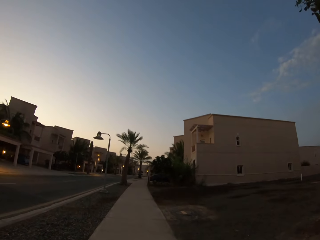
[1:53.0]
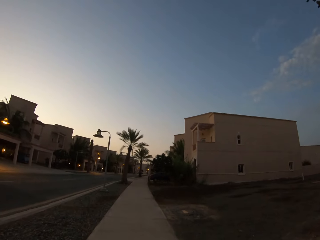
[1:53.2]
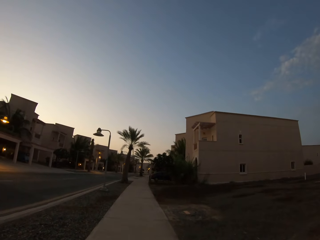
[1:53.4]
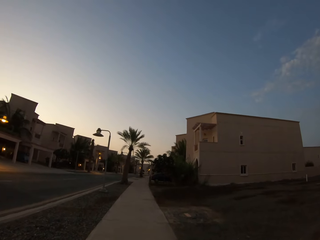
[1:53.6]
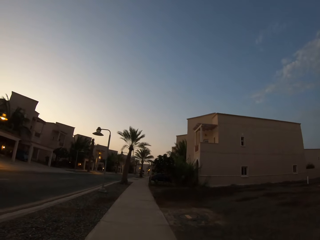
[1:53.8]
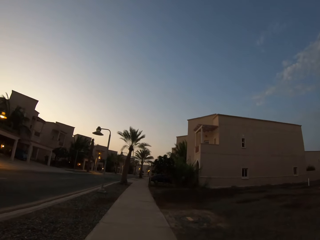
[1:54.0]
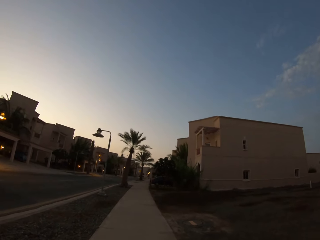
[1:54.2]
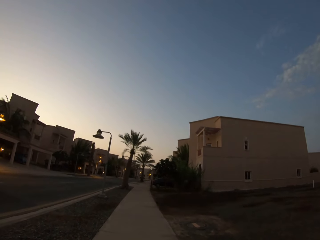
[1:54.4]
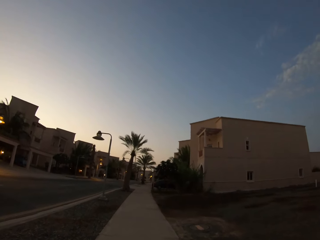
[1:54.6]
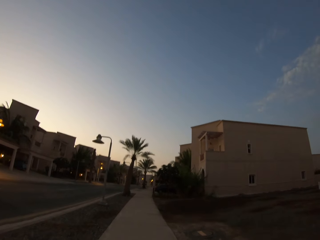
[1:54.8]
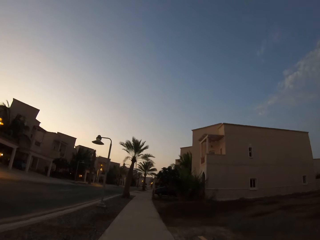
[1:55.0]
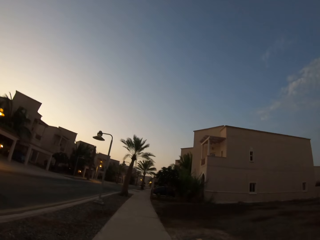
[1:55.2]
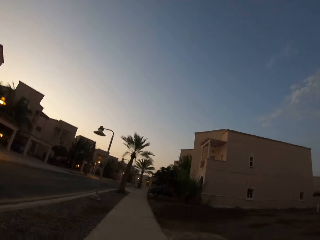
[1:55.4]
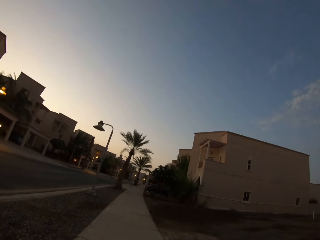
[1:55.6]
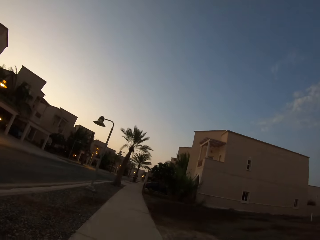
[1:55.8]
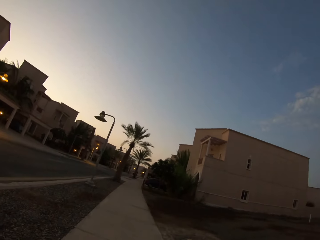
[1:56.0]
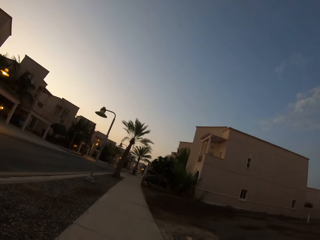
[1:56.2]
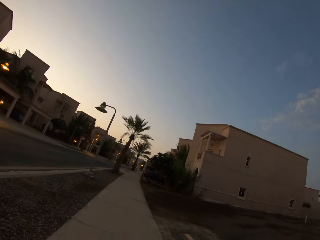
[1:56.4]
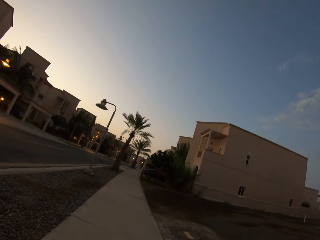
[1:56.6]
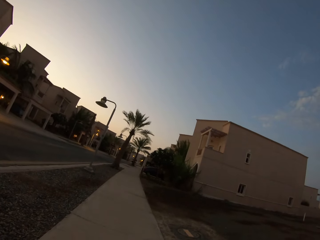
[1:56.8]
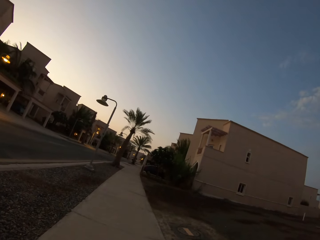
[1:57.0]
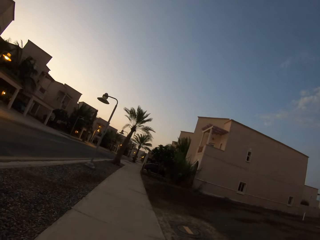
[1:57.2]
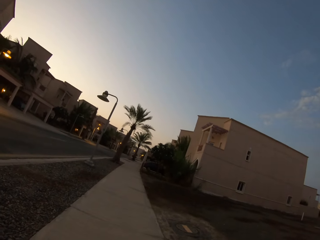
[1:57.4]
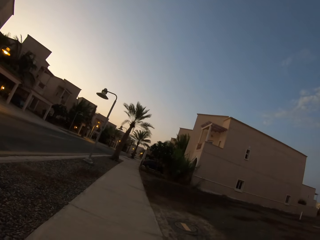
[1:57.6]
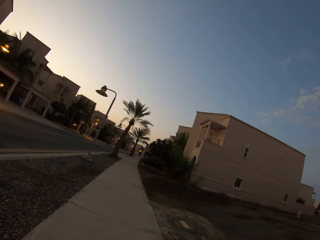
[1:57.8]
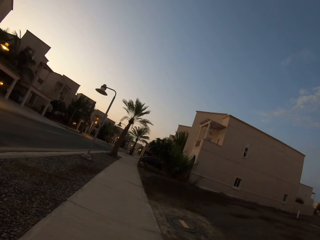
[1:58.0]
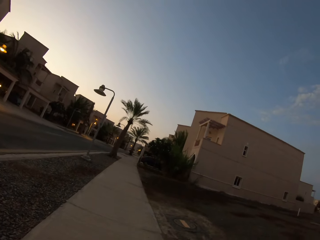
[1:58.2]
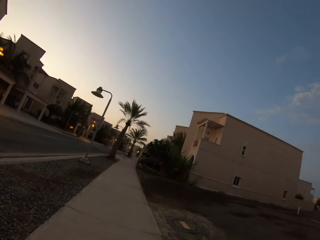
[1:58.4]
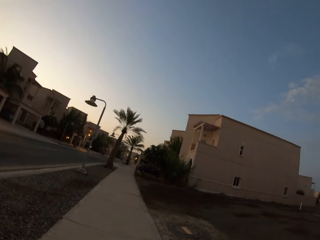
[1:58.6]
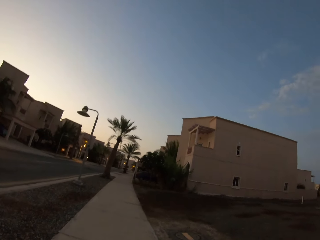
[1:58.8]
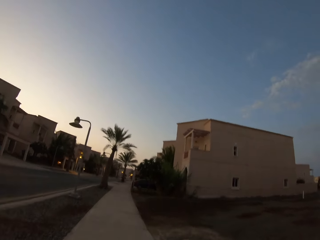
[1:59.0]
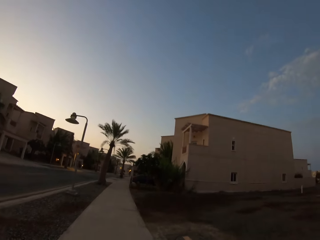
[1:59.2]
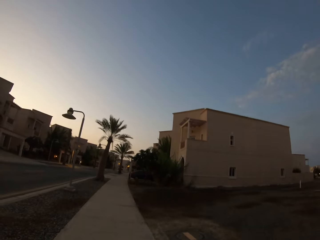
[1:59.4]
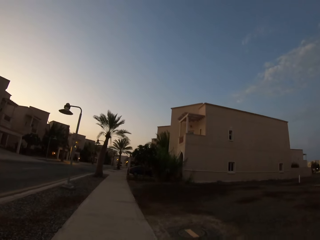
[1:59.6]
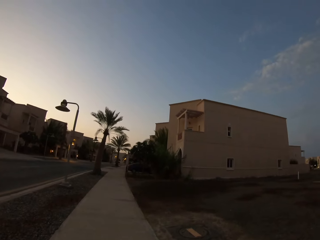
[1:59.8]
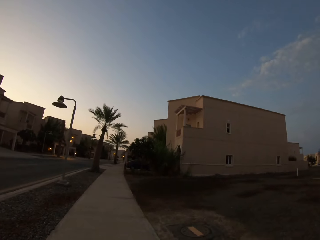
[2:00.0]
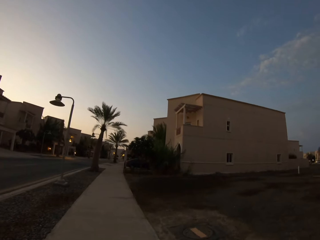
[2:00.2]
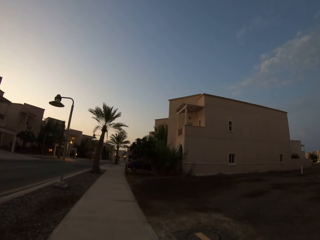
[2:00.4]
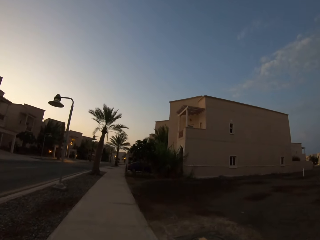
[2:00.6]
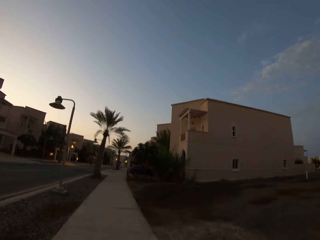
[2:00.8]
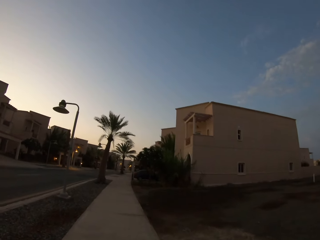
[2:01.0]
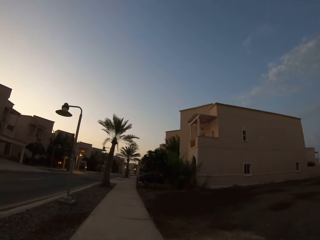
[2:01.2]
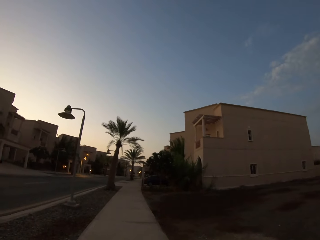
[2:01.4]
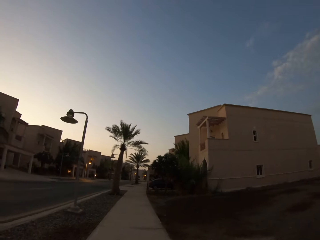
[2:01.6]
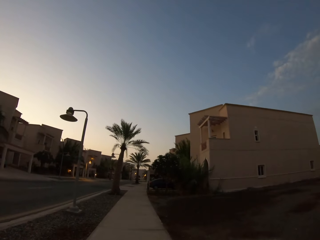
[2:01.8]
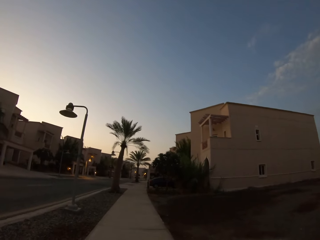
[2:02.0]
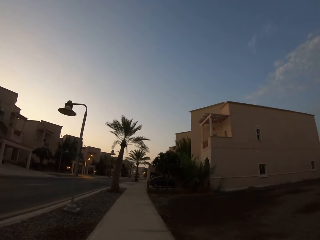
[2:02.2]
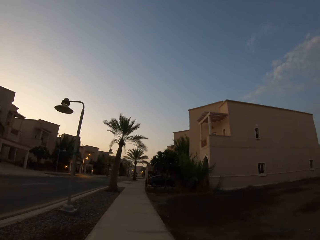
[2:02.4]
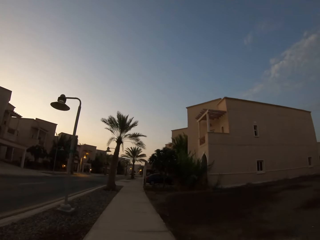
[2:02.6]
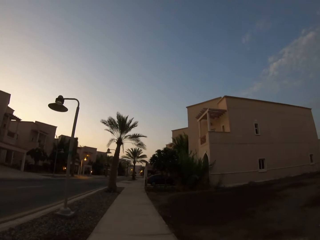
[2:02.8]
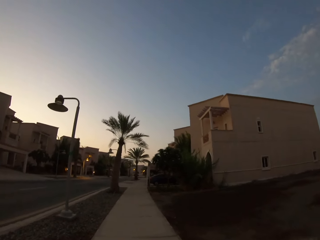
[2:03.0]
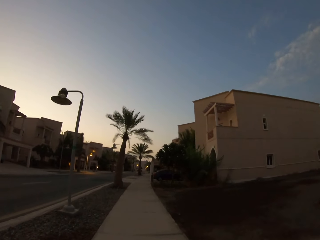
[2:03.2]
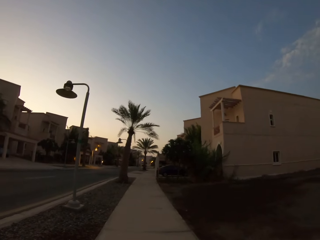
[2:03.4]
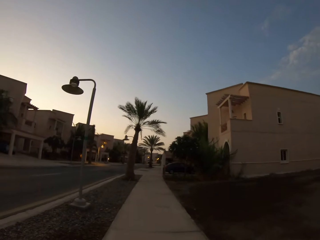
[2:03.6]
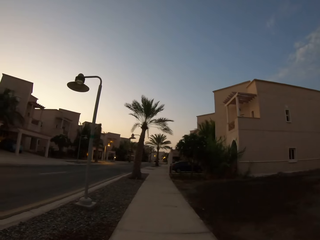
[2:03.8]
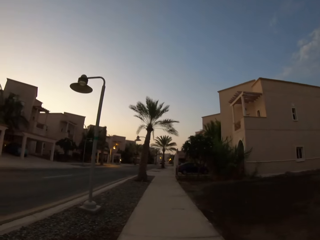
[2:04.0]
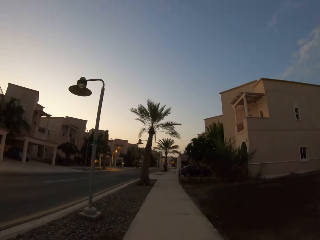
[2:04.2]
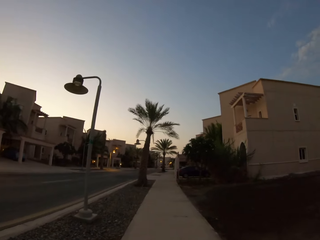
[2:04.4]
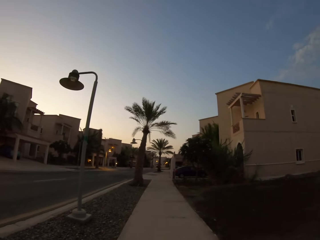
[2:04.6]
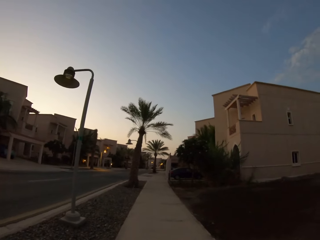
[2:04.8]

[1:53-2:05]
The camera wearer looks around the road. They walk on the footpath.

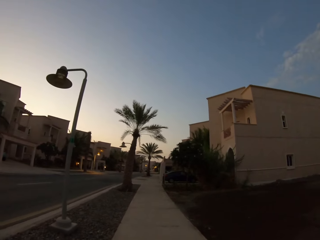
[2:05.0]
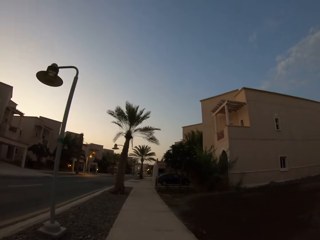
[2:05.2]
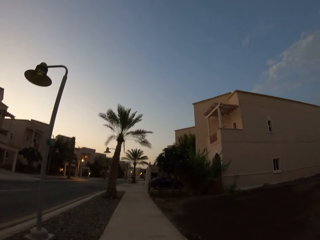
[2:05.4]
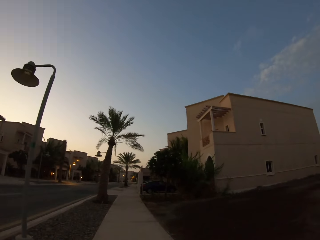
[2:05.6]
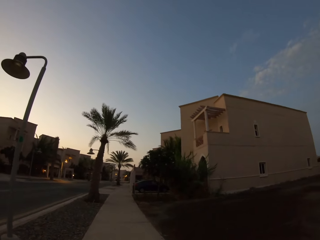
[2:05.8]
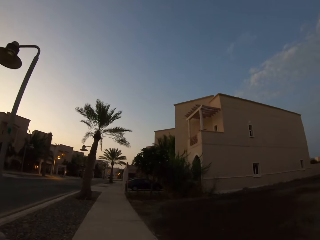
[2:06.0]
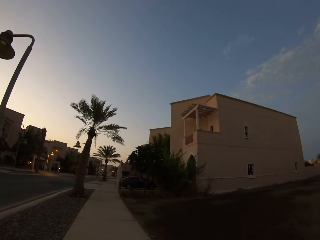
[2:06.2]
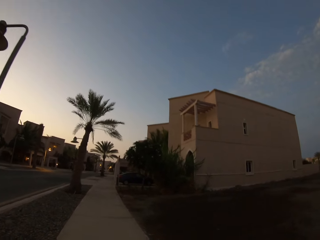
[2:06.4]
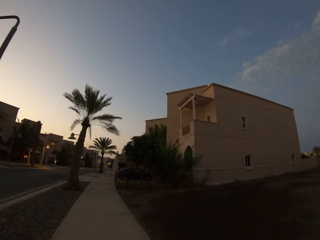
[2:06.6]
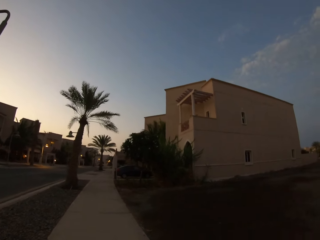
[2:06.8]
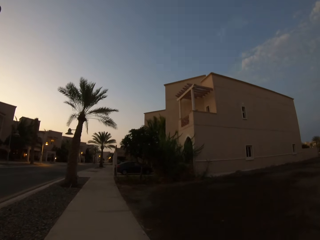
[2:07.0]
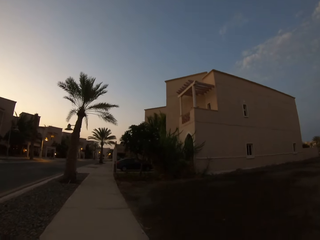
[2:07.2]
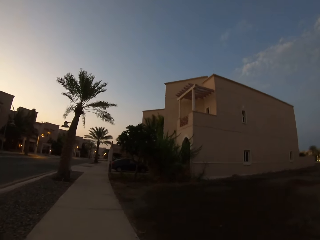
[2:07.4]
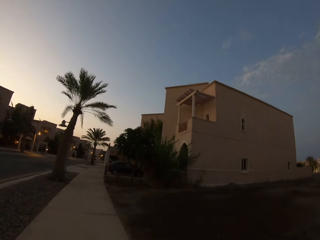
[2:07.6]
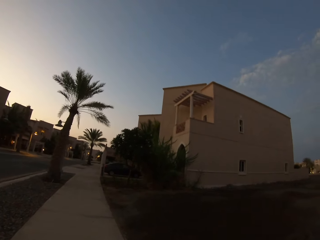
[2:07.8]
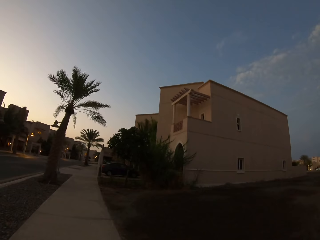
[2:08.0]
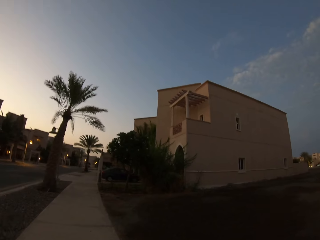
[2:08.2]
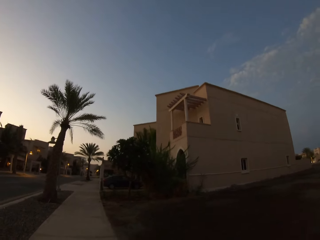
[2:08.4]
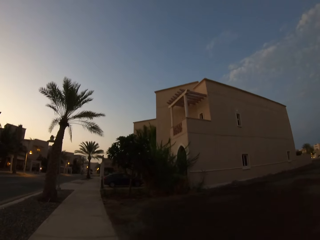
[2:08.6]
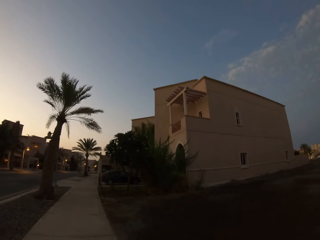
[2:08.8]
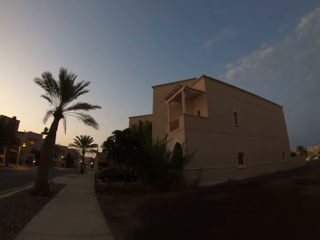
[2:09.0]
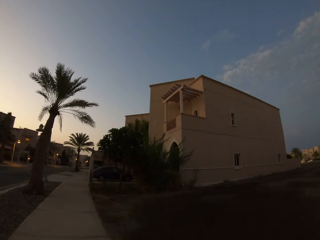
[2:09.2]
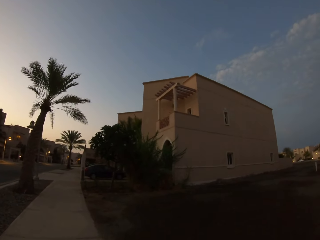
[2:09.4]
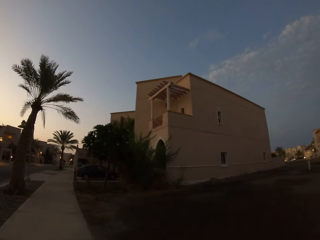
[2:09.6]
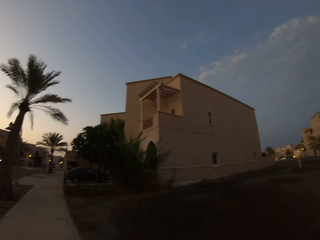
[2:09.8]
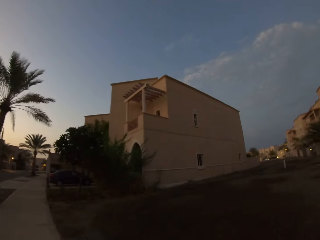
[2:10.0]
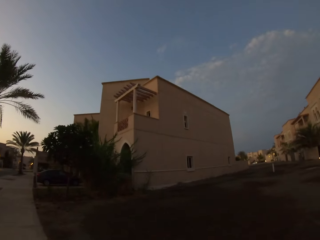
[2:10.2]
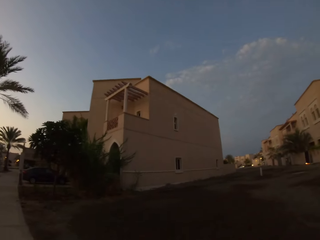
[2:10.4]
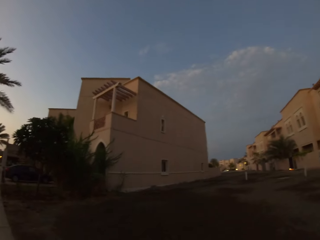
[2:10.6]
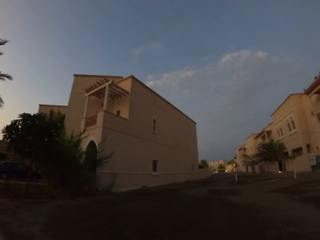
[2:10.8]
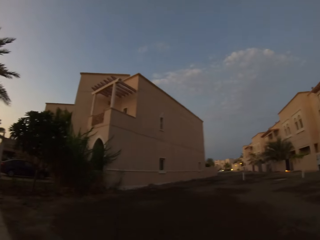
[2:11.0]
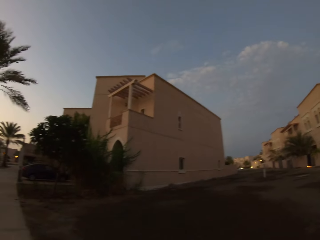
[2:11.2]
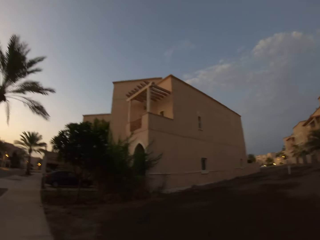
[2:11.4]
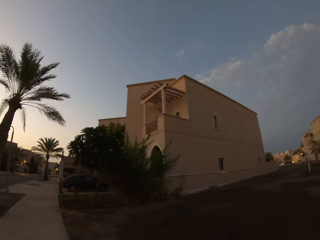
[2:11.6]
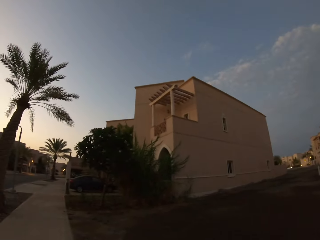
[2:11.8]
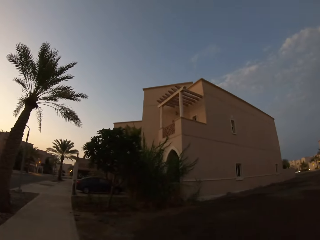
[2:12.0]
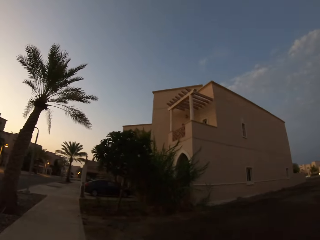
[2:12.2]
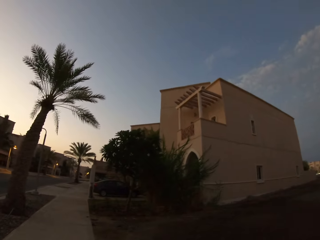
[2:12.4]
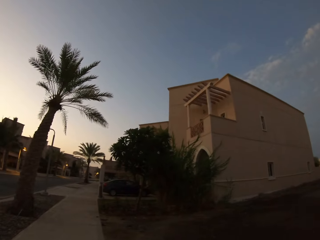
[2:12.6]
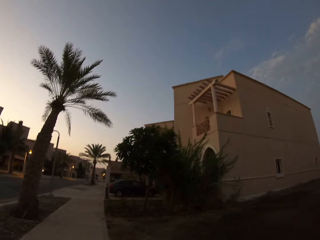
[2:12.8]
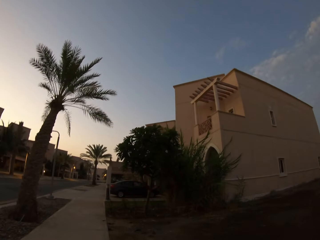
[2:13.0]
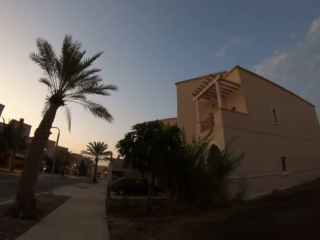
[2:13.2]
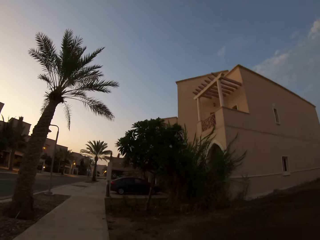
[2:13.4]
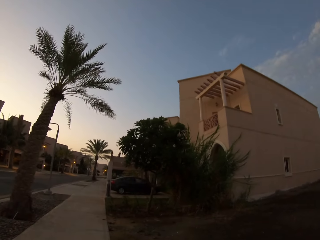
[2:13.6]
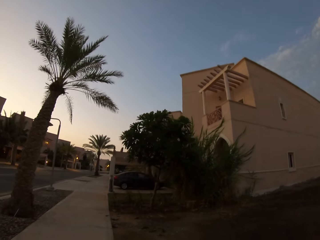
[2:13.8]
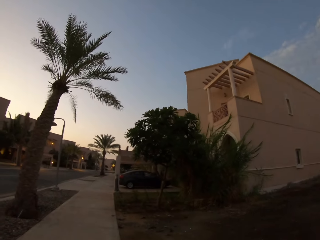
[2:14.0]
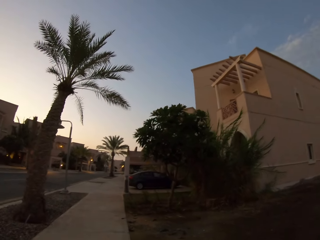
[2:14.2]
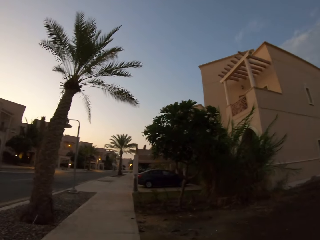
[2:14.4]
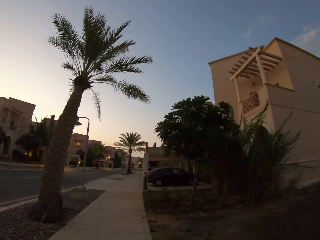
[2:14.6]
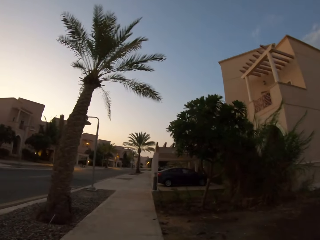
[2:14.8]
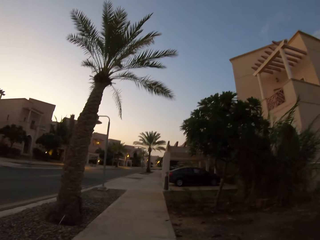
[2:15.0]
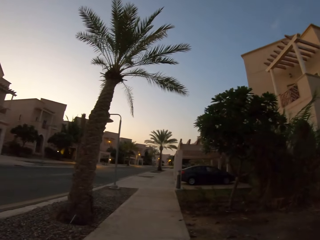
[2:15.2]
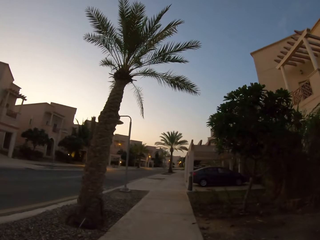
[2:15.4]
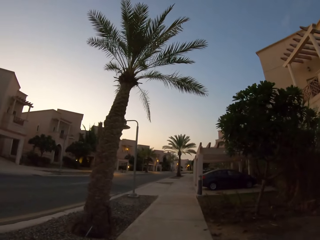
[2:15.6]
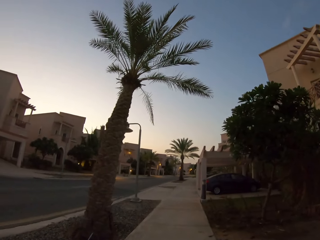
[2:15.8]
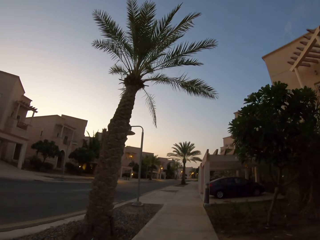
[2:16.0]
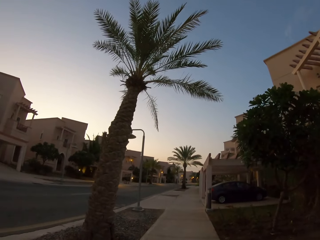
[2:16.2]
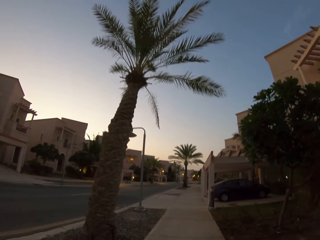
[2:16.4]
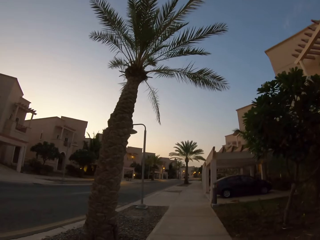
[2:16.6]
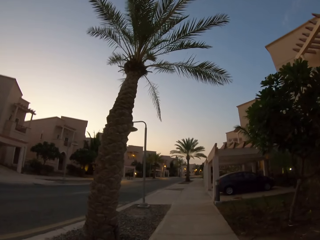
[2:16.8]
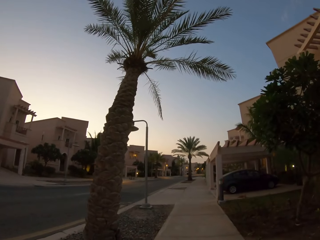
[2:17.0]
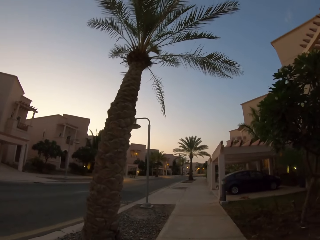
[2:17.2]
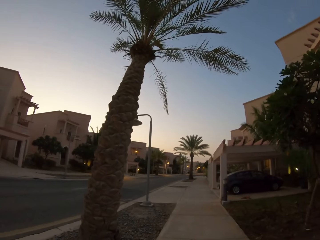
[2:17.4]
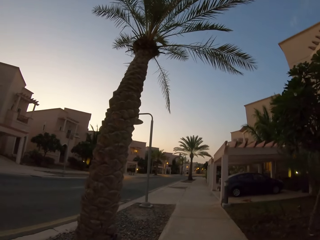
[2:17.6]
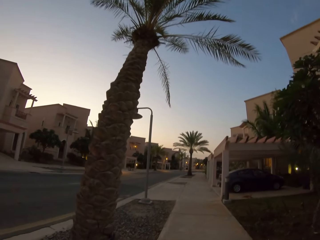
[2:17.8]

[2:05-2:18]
The camera wearer looks around the road. They walk on the footpath.
